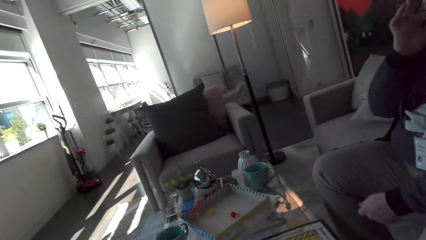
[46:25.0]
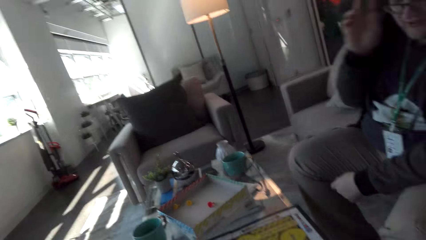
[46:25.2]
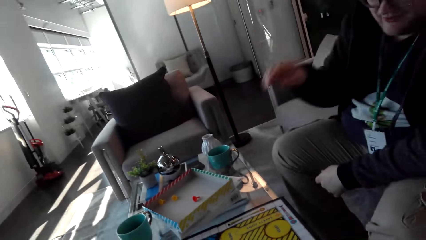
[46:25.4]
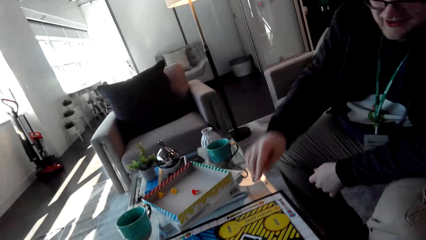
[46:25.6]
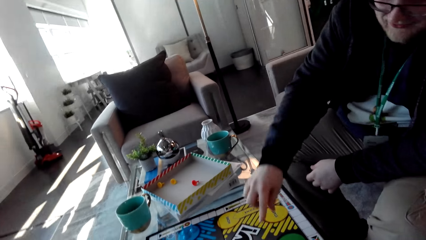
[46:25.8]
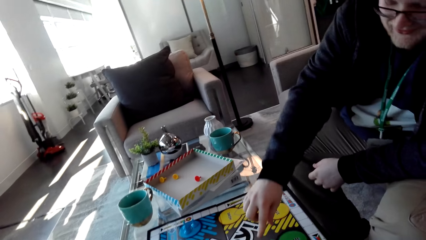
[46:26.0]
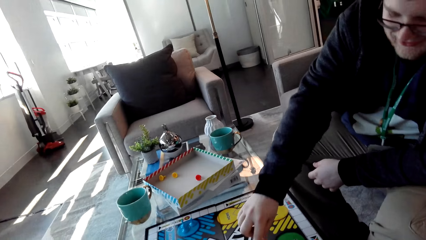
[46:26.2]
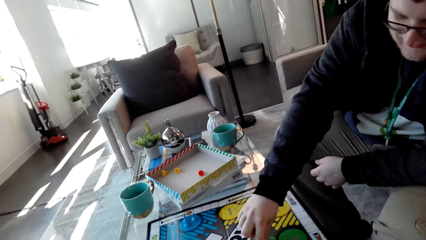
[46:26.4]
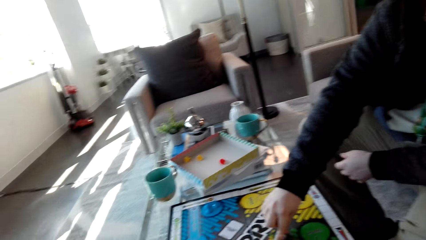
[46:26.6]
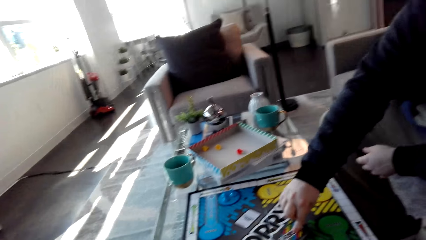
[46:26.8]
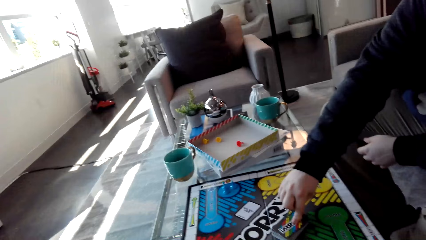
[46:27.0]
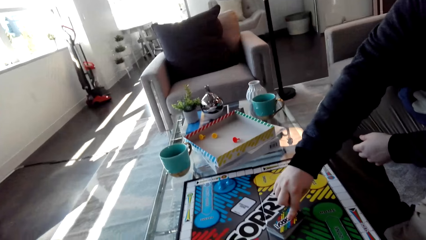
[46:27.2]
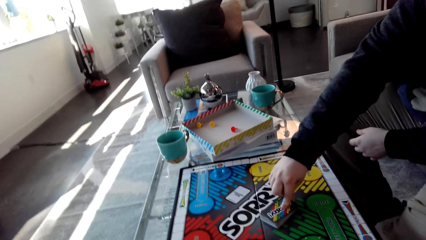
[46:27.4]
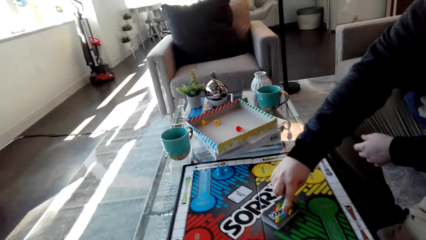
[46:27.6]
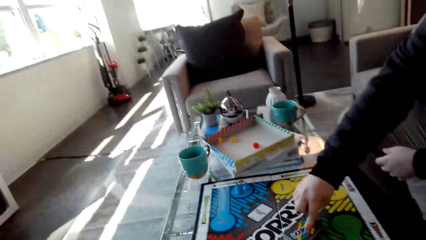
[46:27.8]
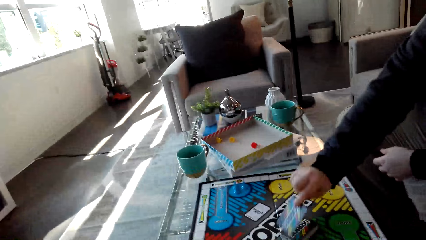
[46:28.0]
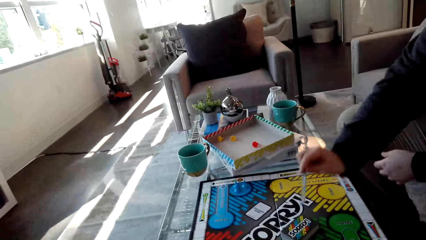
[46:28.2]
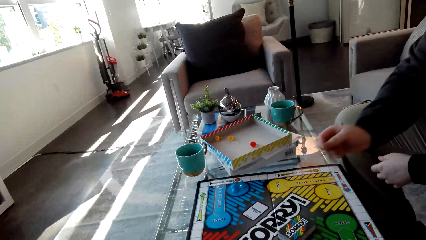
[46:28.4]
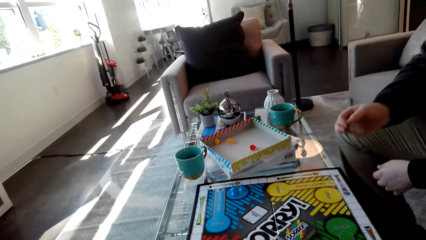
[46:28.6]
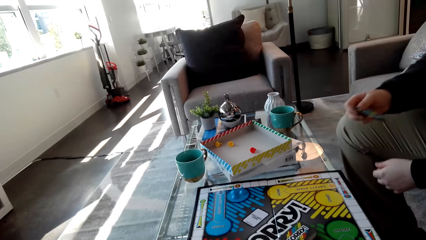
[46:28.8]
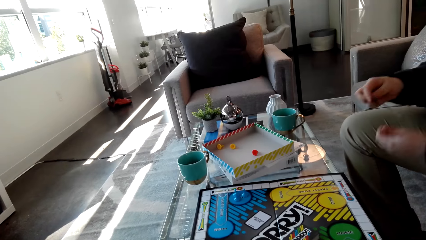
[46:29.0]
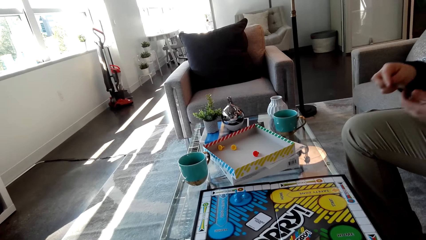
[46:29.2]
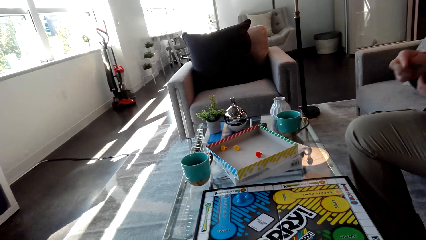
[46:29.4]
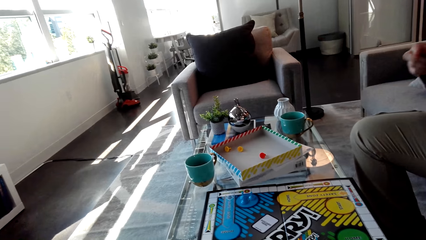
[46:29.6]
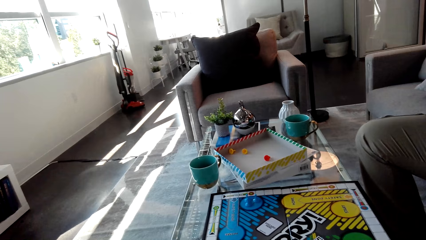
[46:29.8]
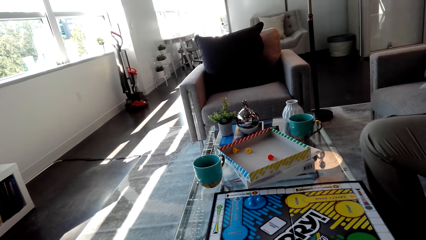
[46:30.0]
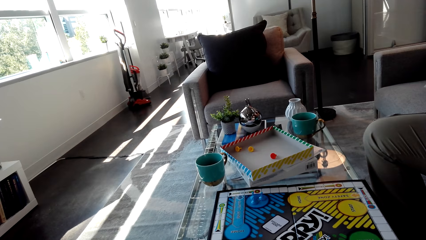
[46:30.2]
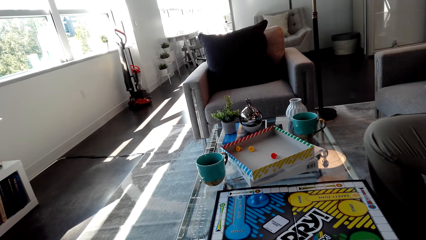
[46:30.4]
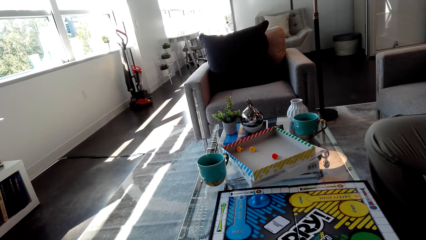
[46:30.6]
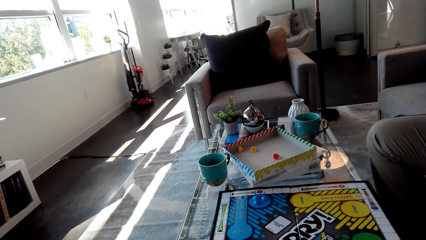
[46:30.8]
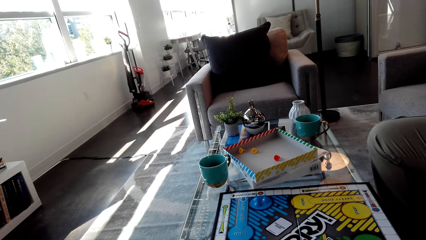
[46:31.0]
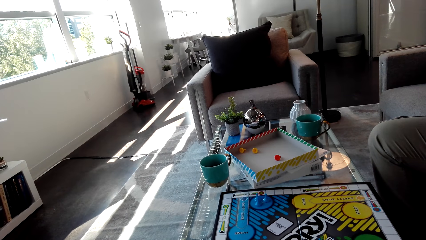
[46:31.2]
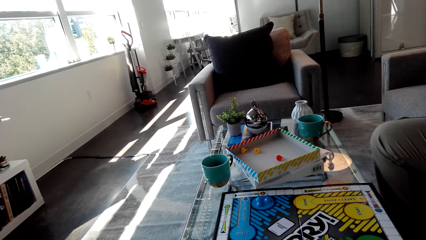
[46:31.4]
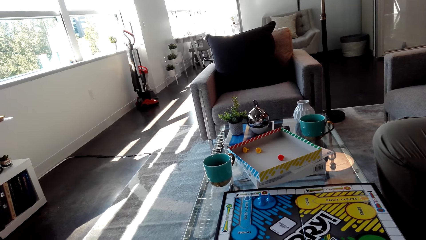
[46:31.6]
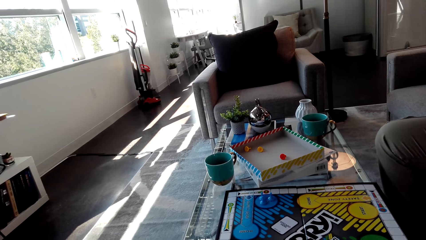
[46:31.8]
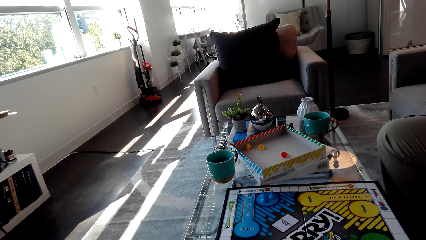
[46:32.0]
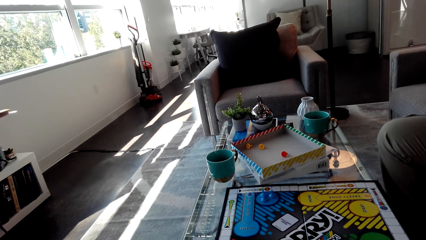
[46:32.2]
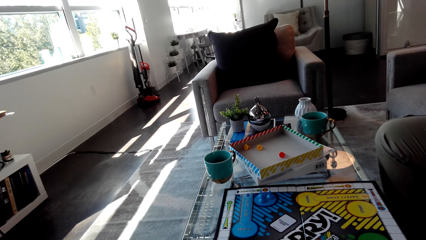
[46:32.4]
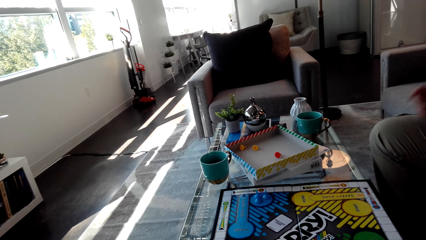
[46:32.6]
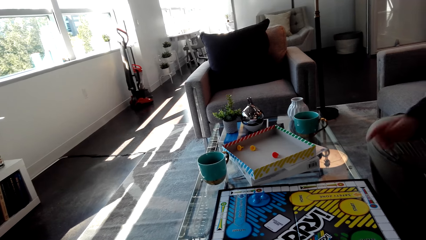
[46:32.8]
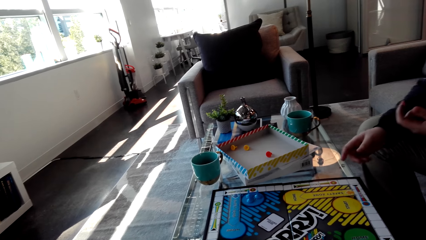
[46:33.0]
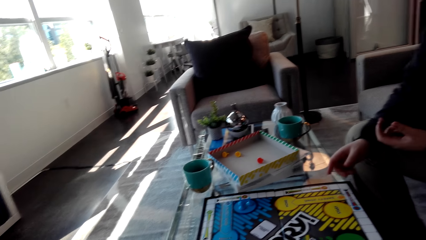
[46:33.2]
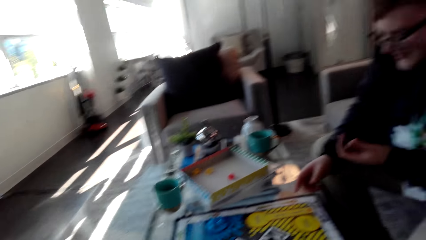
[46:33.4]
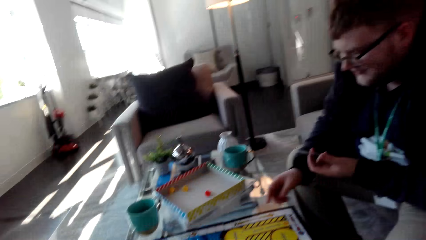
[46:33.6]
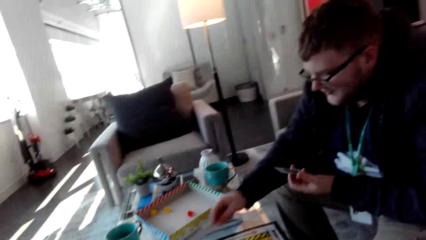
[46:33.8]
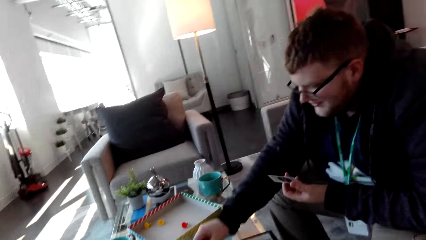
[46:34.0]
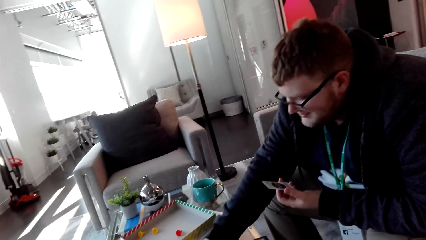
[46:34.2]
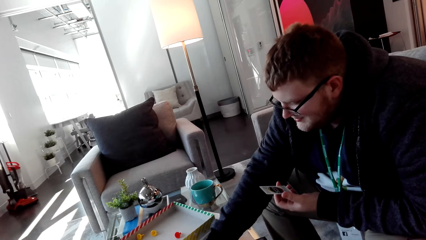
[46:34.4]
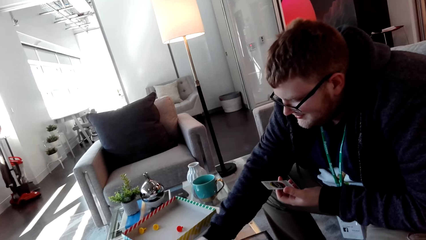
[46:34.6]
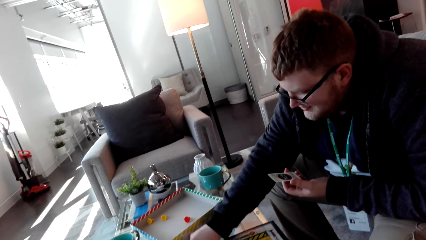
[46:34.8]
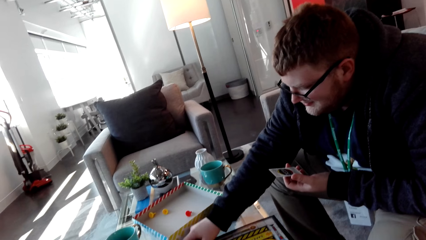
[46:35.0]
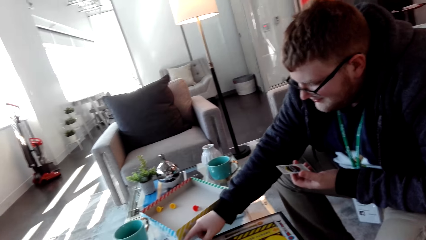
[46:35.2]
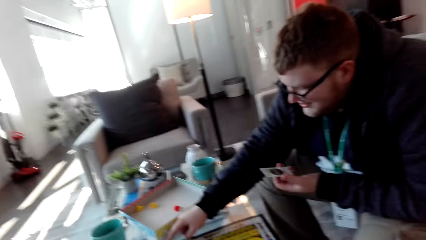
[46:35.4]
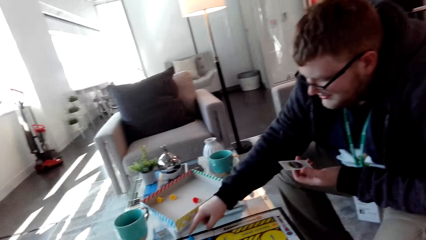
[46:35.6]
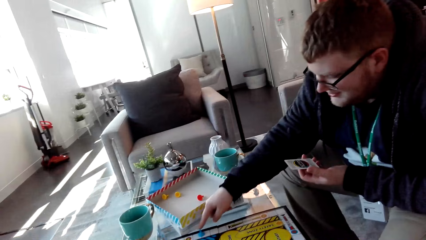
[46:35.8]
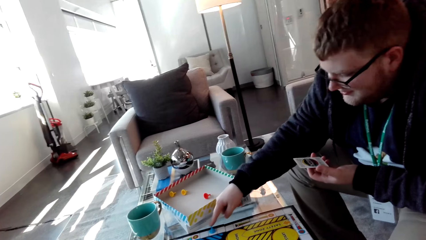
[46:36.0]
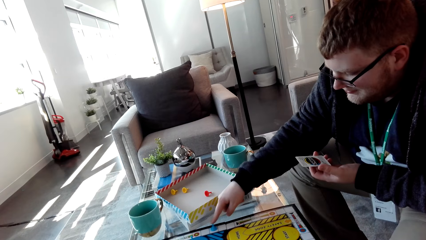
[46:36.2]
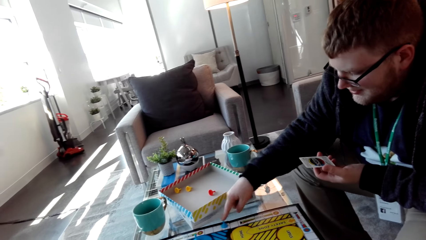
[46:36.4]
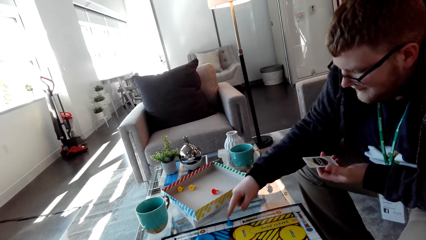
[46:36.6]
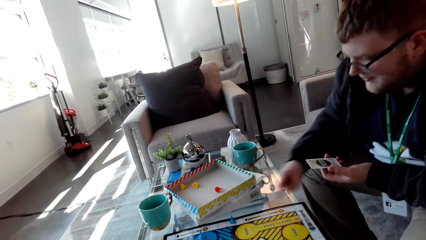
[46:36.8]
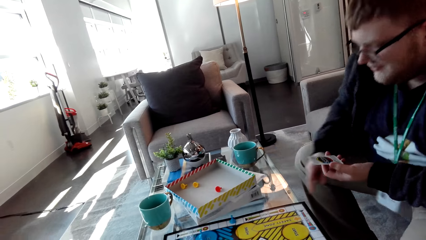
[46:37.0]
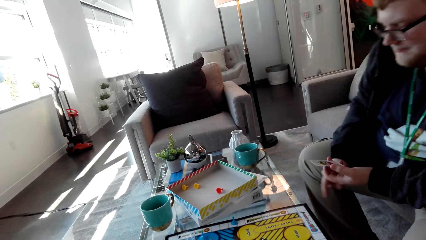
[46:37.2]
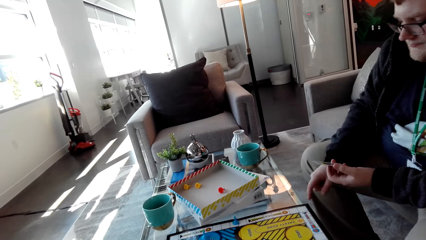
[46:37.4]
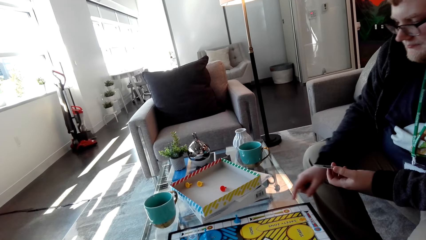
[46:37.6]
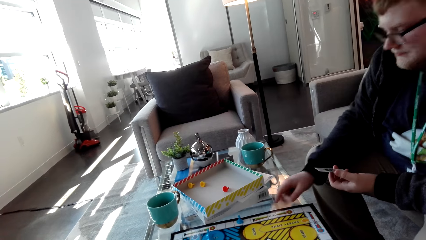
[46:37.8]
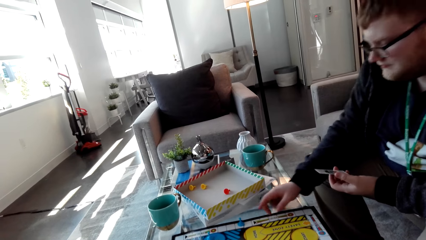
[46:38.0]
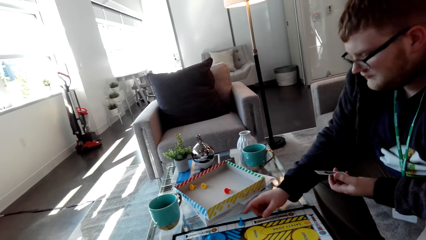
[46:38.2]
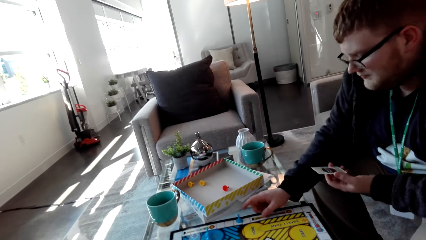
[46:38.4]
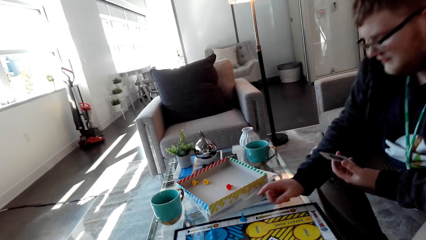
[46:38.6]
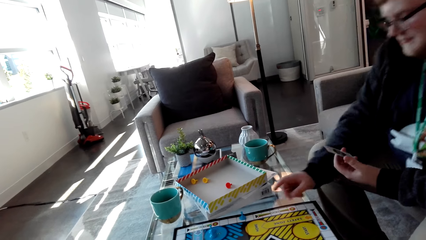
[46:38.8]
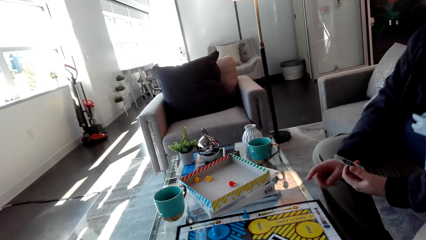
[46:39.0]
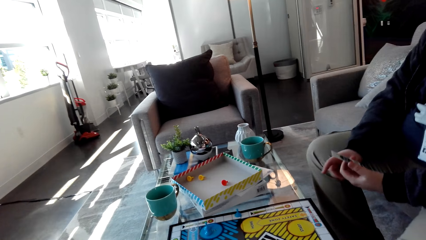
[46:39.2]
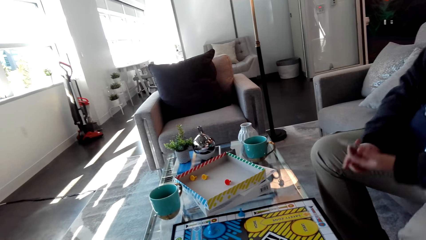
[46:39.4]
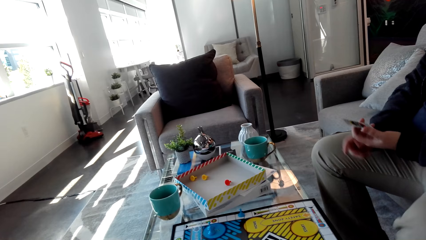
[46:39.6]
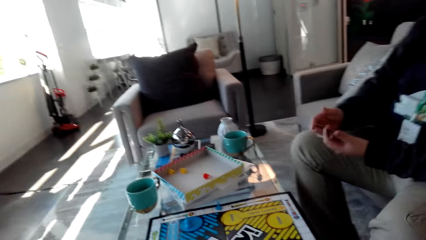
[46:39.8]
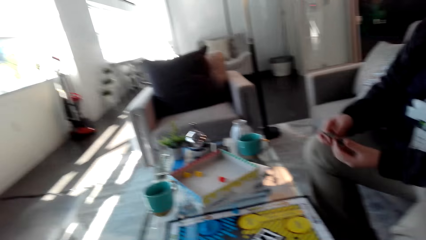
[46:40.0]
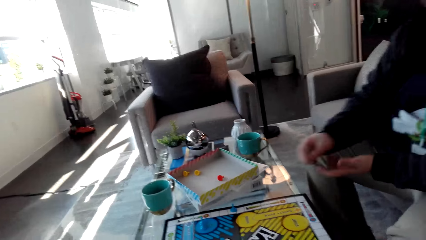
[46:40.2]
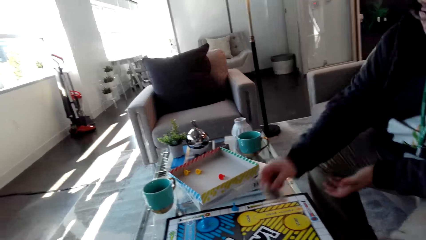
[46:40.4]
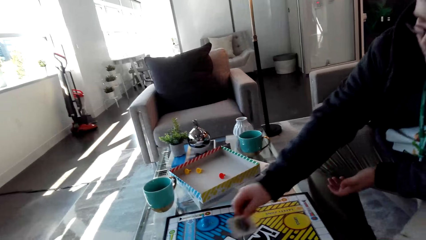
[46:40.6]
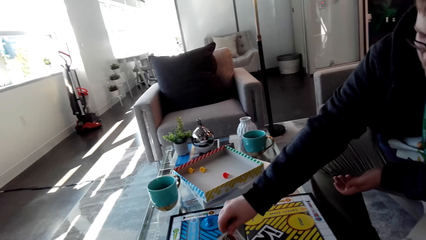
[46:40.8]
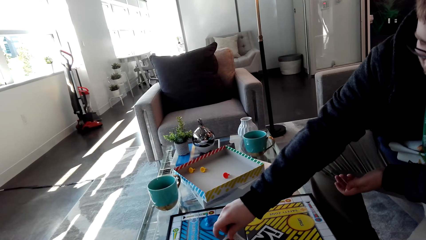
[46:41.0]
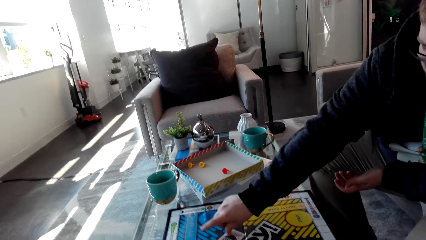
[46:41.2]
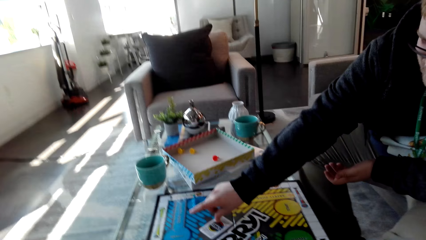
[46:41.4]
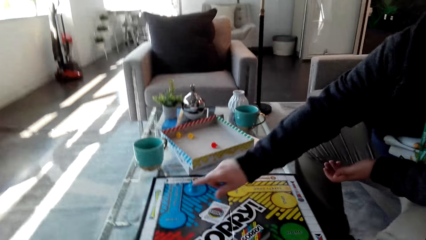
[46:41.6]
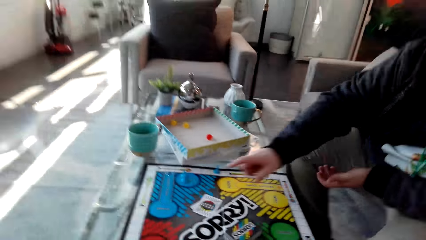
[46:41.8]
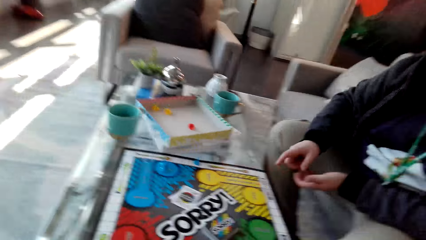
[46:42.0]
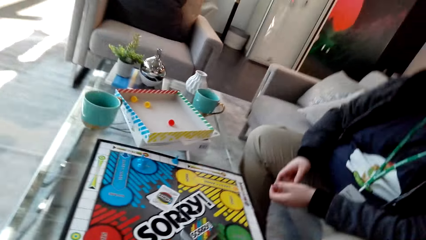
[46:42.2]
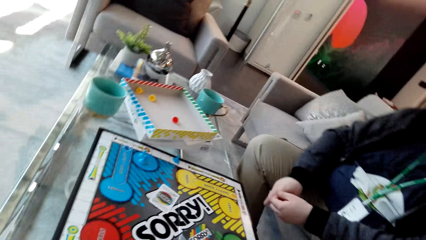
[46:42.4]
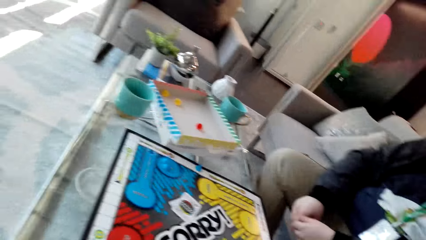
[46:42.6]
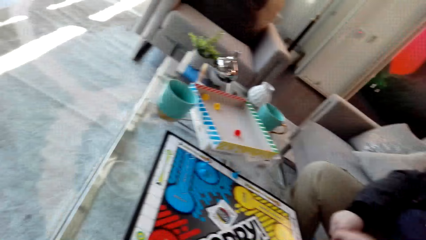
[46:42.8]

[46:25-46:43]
A man picks a card from the chess board. The man picks up the dice. The man lifts the hand. The camera wearer looks around. The man moves the hand. The man moves a pawn across the chess board. The man counts the dice. The man moves the hand. The man puts the card on the chess board. The camera wearer drops the card.
